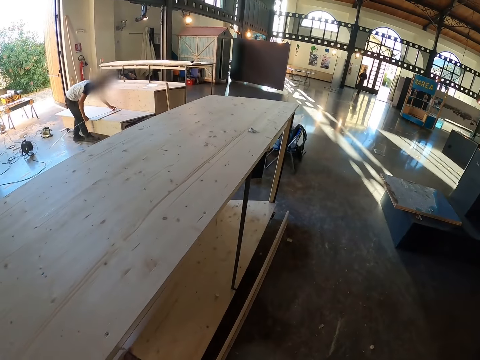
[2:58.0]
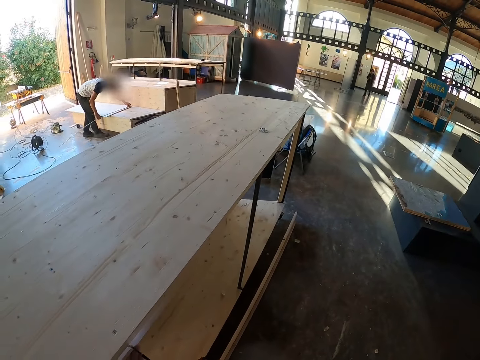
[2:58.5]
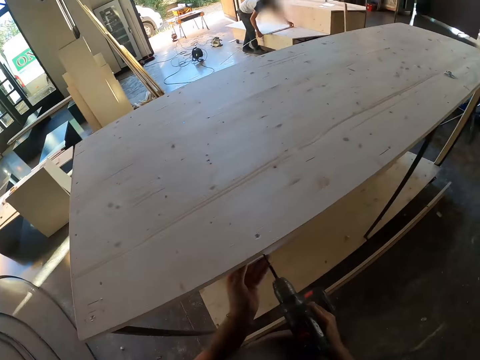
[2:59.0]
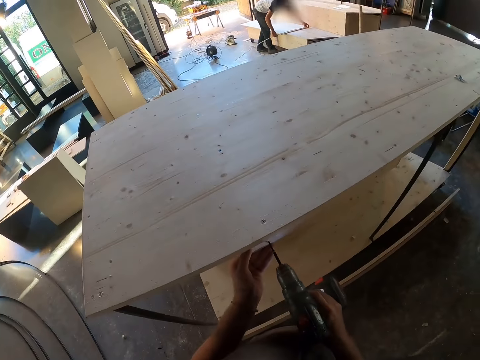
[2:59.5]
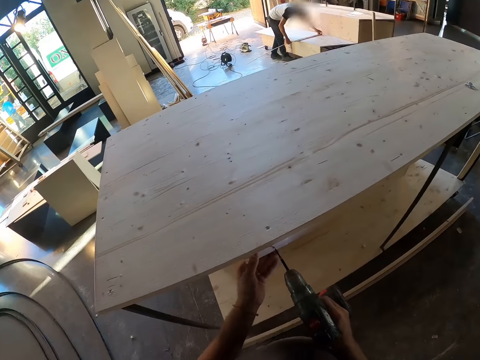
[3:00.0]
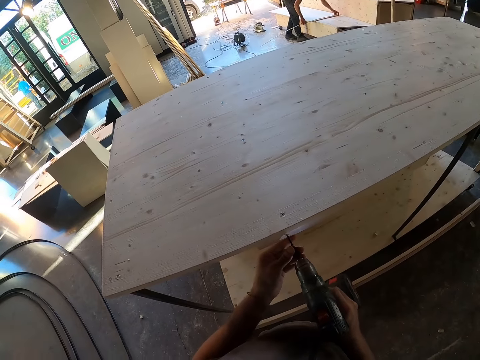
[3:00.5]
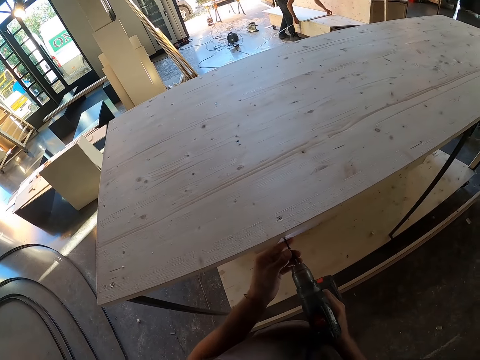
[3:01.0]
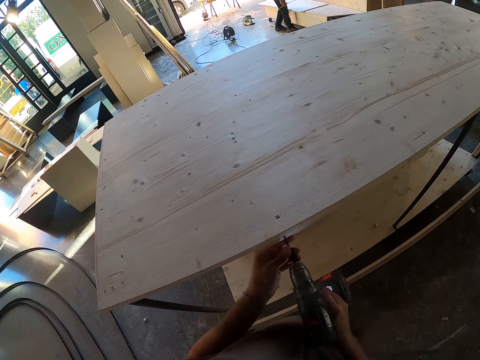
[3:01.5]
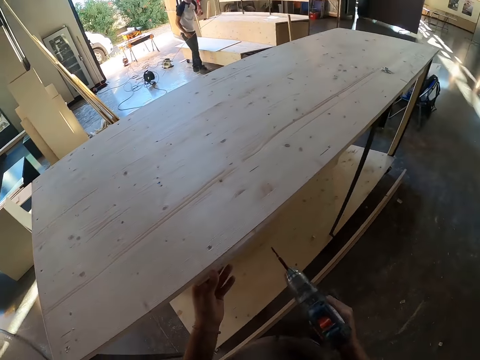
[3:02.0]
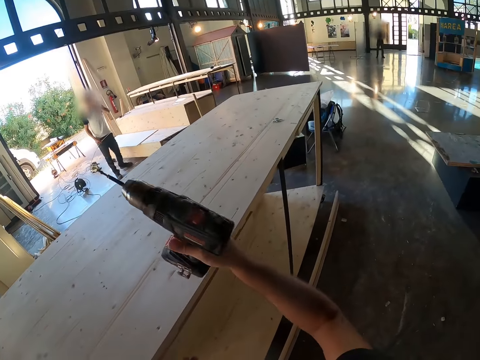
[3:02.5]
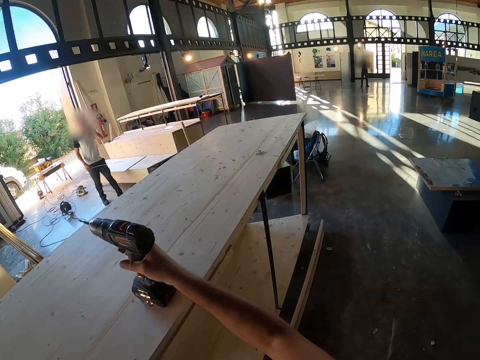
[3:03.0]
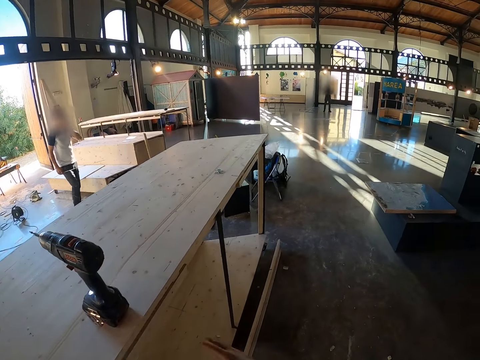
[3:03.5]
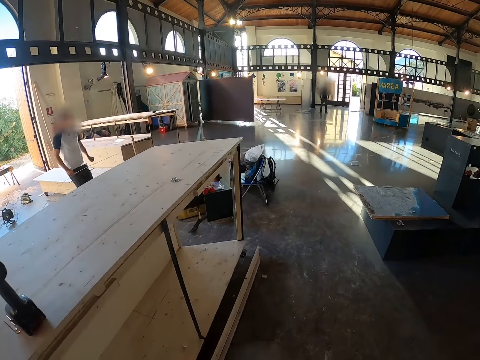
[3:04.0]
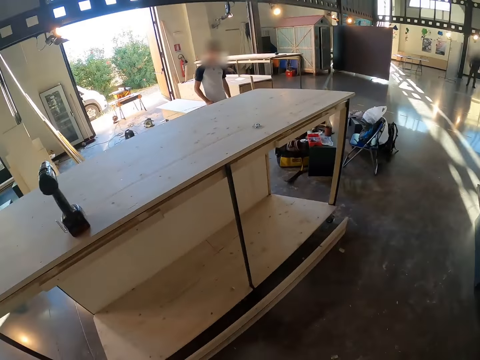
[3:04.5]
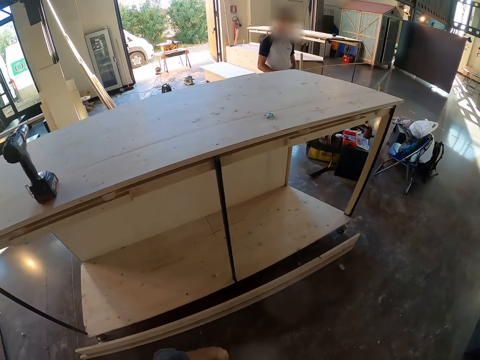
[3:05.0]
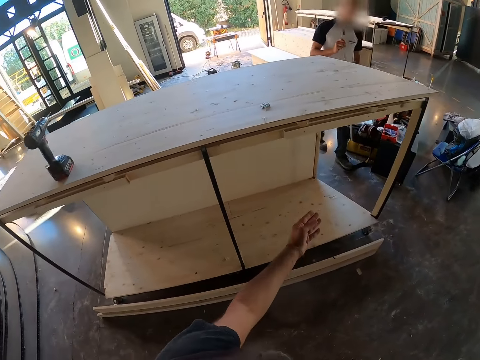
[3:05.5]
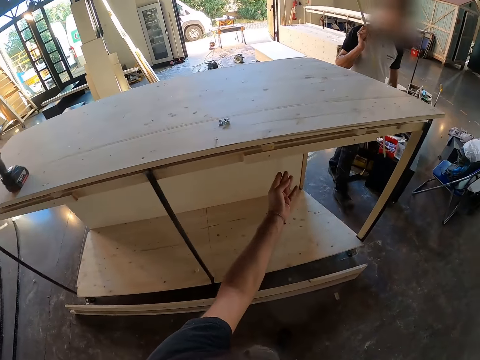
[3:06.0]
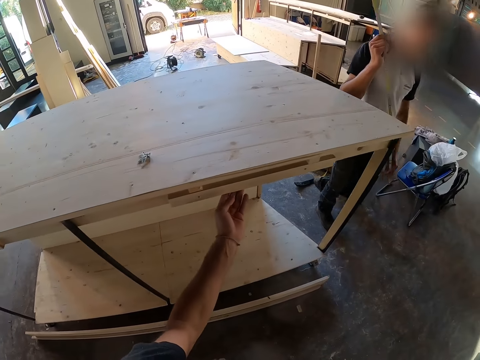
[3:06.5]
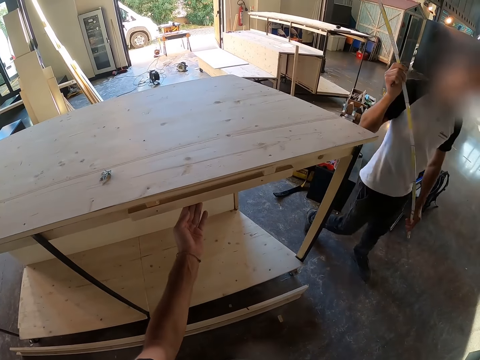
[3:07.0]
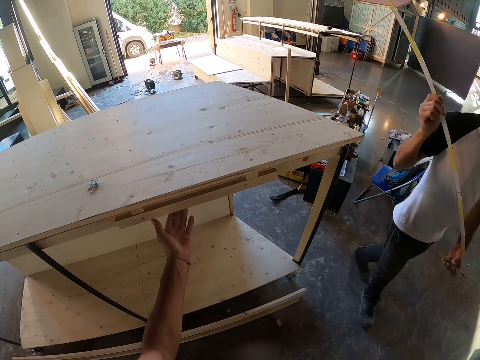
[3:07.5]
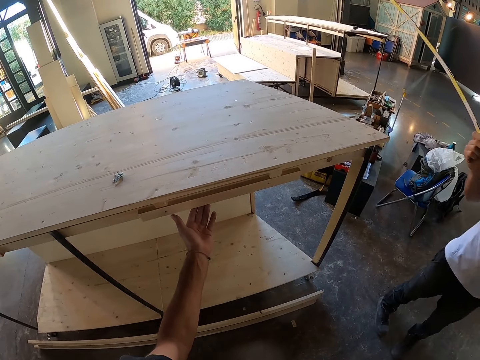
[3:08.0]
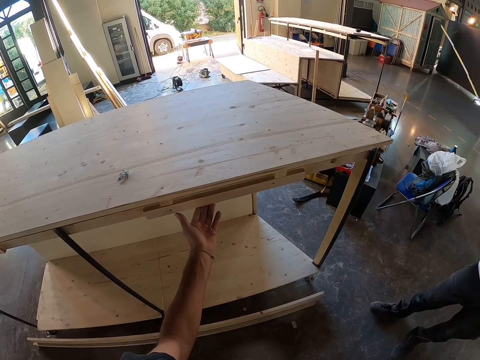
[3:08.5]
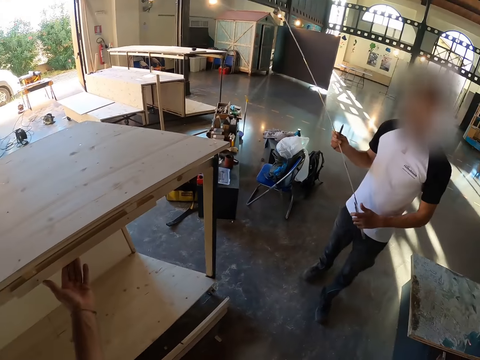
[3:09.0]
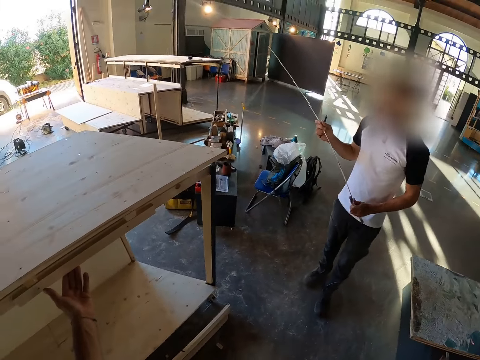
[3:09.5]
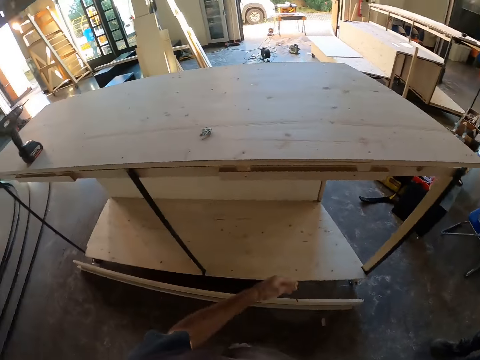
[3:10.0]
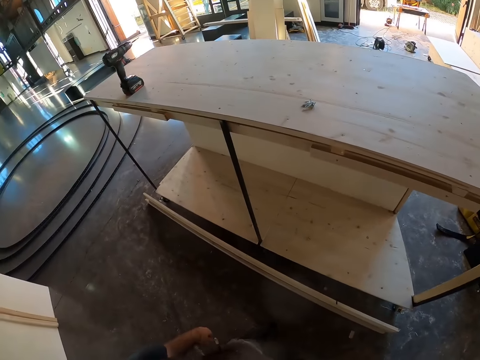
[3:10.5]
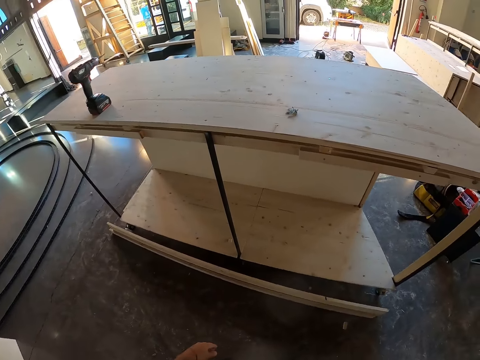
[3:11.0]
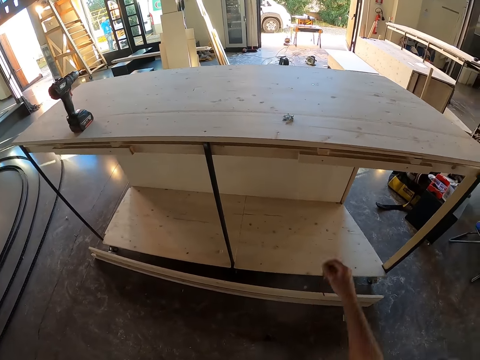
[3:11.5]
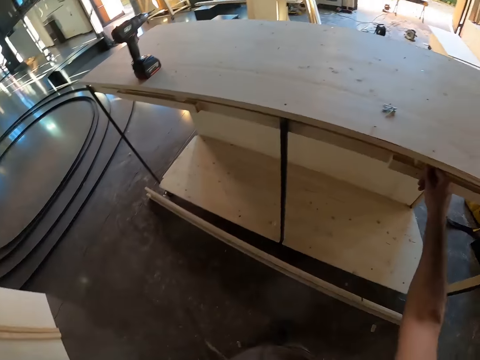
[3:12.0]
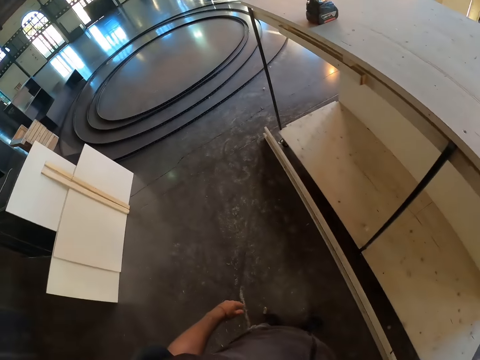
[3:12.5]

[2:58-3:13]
The camera wearer looks to his right. He screws in a piece of wood. He keeps the drill on the cabinet with his right hand. He scrutinizes the wooden steps.

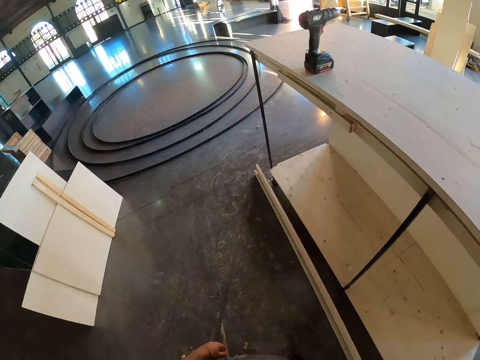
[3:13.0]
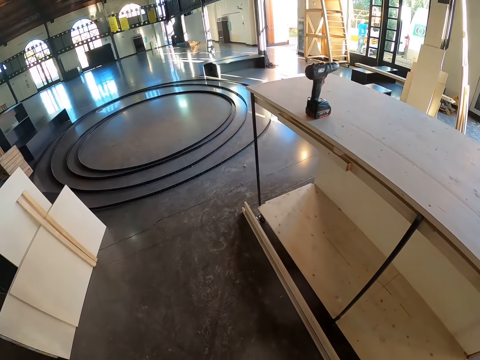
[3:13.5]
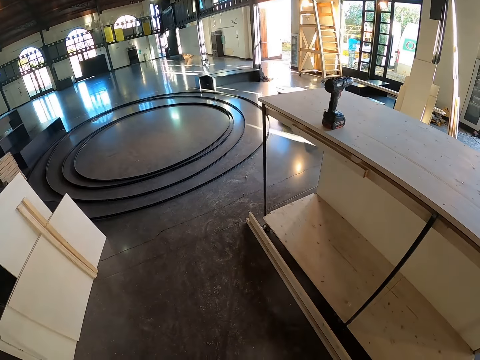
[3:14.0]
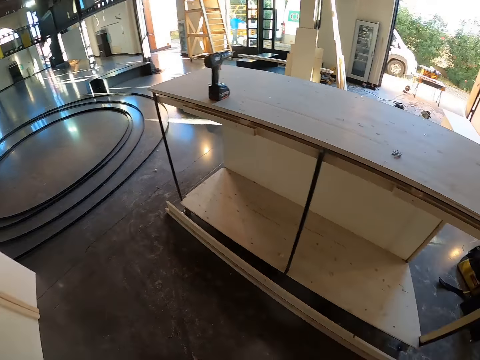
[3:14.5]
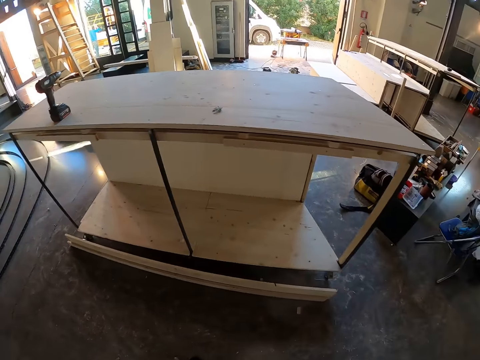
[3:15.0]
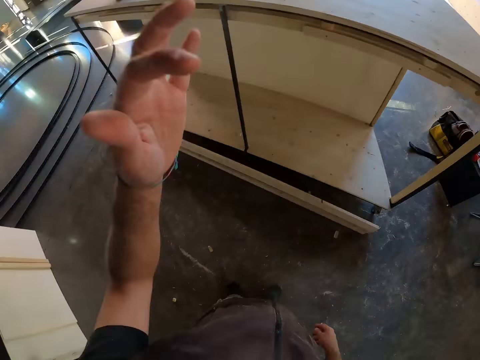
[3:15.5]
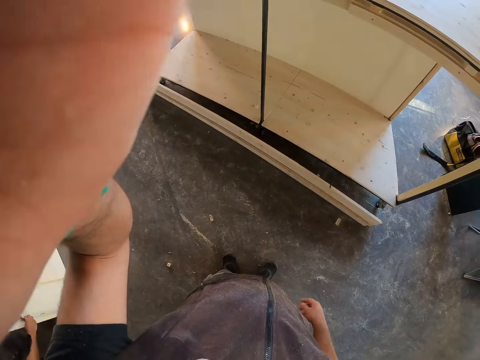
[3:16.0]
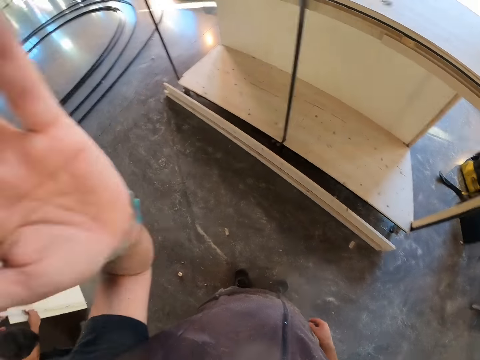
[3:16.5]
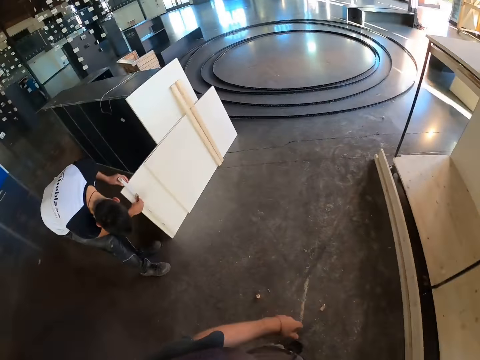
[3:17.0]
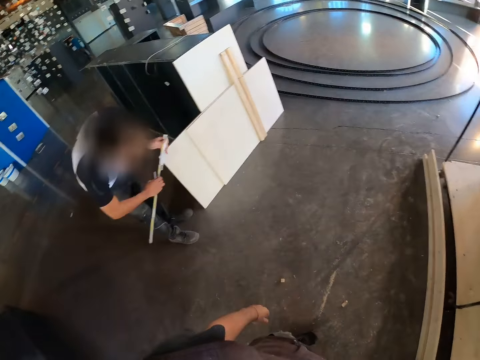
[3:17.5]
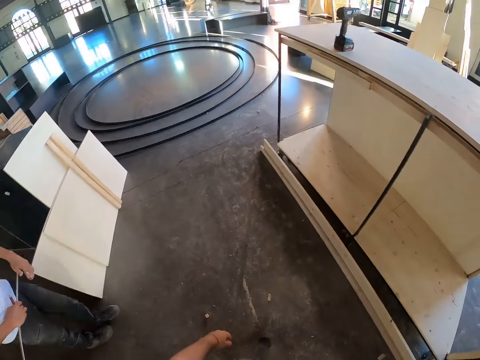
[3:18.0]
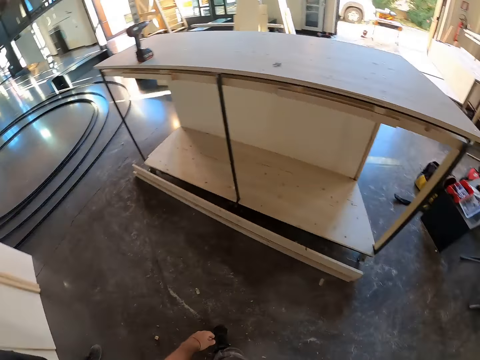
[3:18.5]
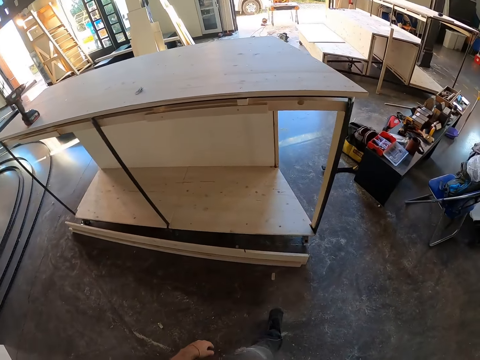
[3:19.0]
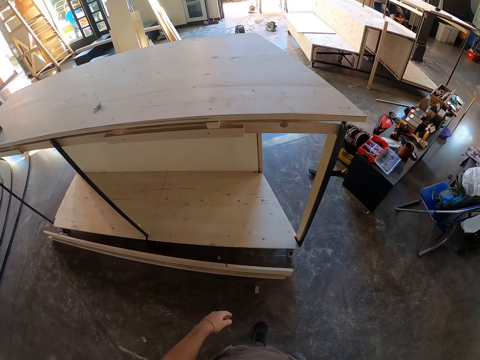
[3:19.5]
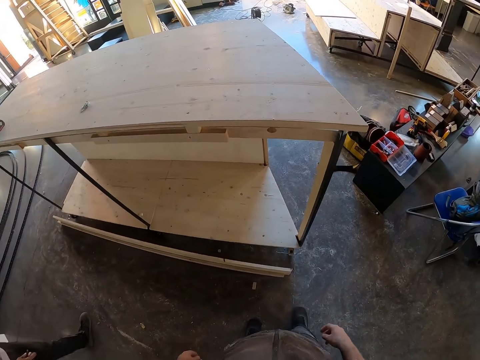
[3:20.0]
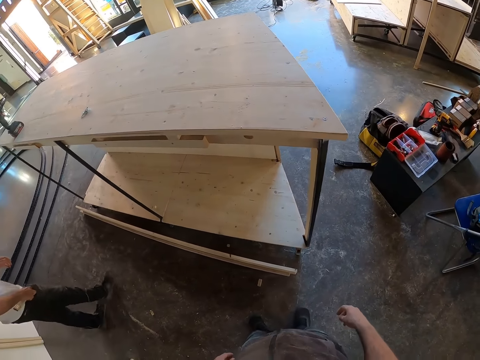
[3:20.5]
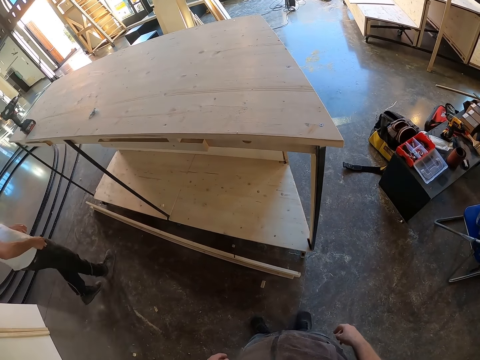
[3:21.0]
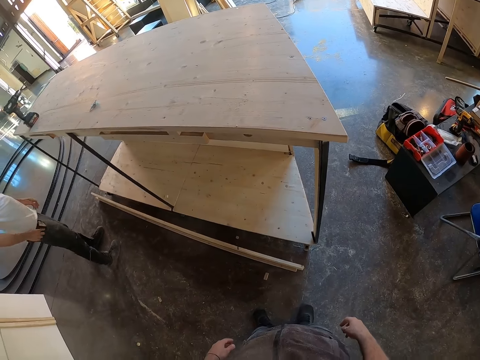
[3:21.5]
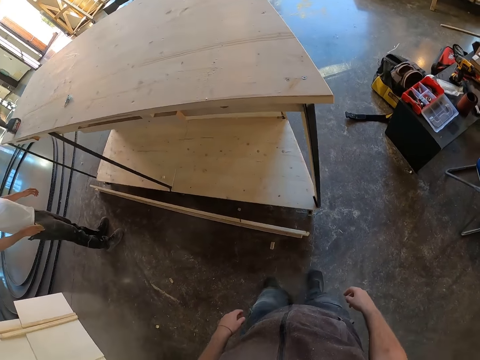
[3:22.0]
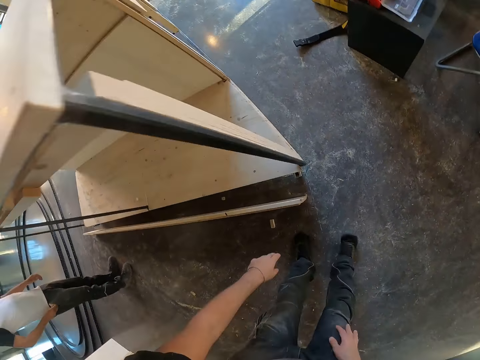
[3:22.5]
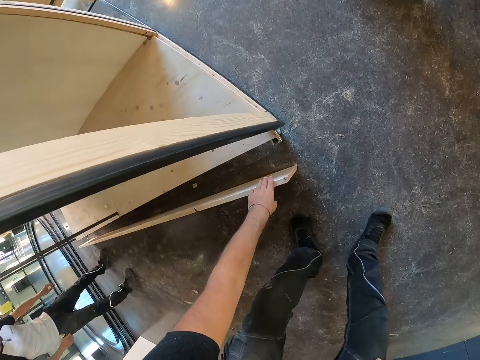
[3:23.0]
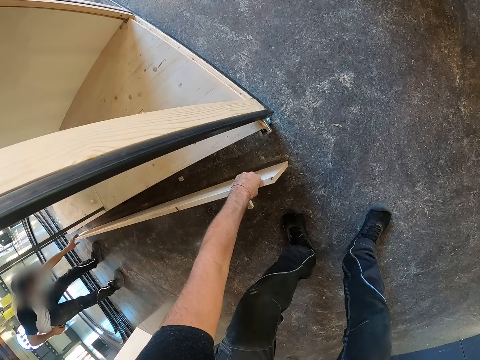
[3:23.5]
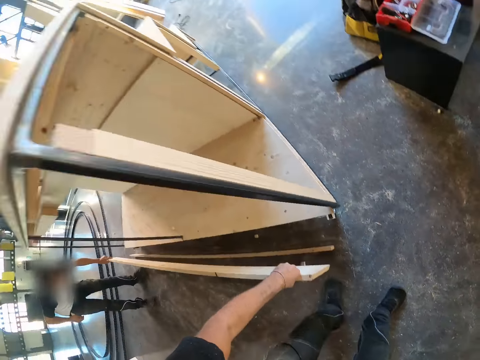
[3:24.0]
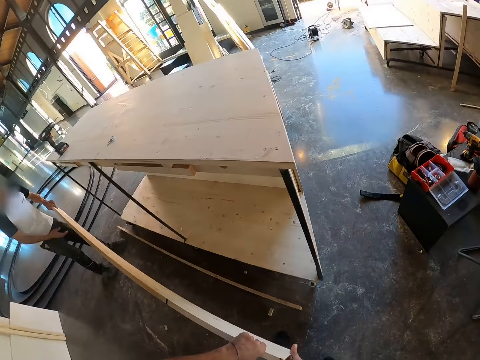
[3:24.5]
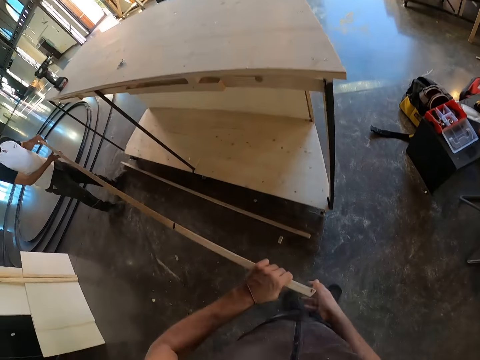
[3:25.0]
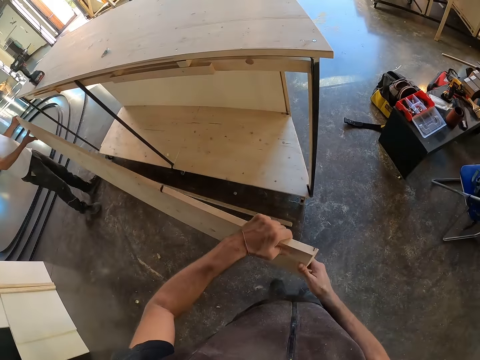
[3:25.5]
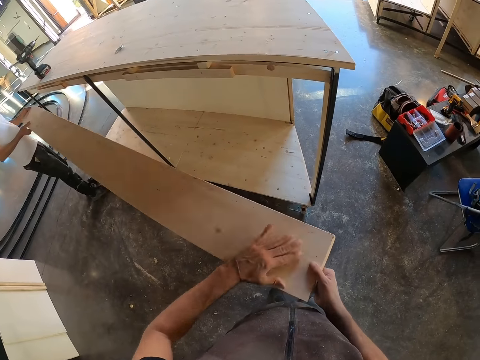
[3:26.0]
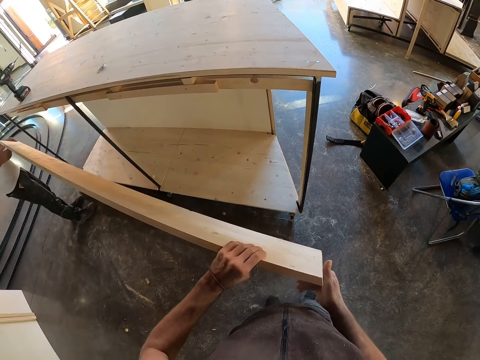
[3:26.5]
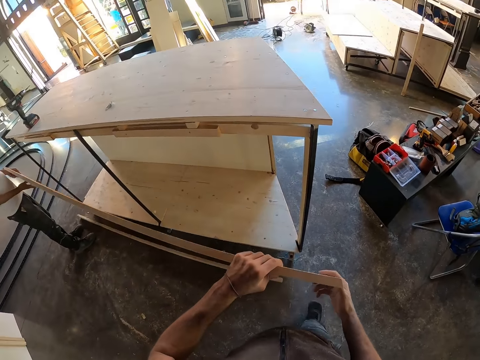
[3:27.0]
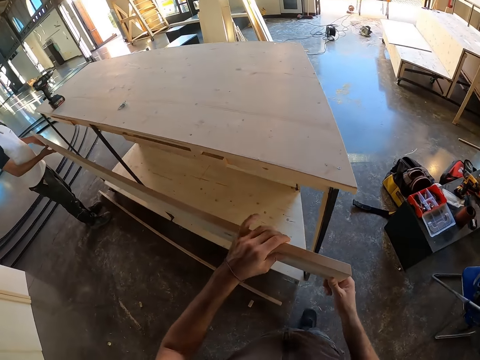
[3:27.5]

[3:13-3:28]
The camera wearer adjusts the camera. They look around. They grab a piece of wood on the floor. A man grabs the piece of wood's tip. The camera wearer carries a plywood from the floor with the man. They hold the piece of wood. The man holds the piece of wood.
